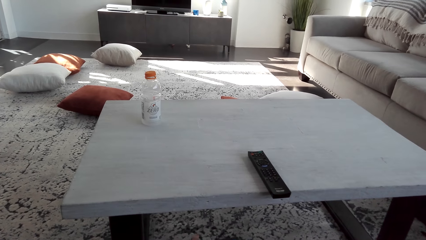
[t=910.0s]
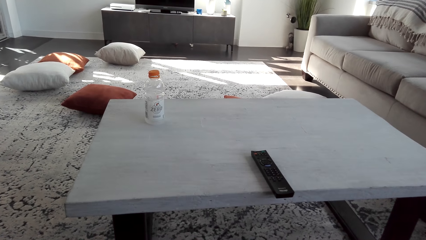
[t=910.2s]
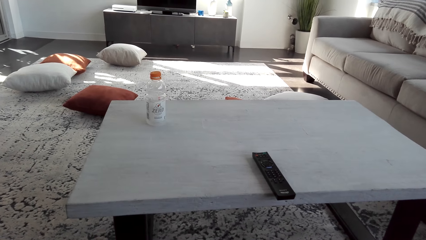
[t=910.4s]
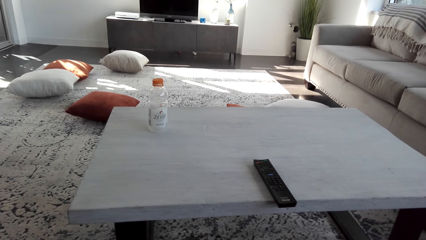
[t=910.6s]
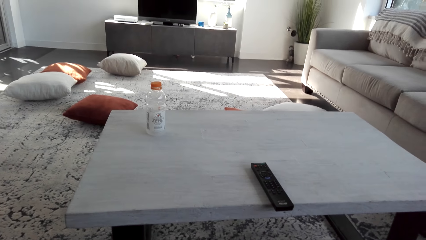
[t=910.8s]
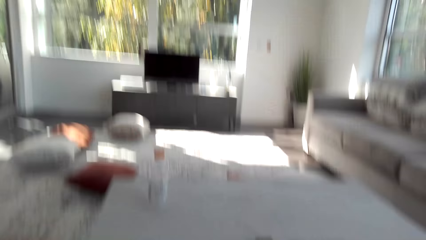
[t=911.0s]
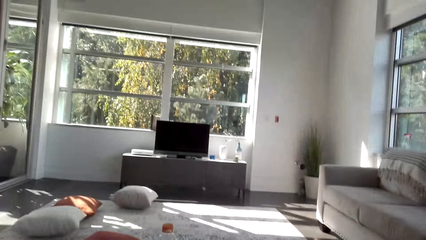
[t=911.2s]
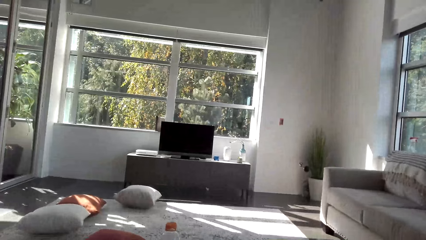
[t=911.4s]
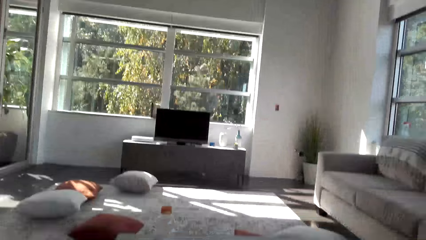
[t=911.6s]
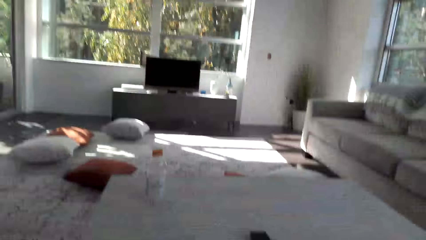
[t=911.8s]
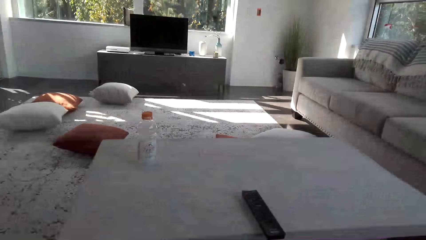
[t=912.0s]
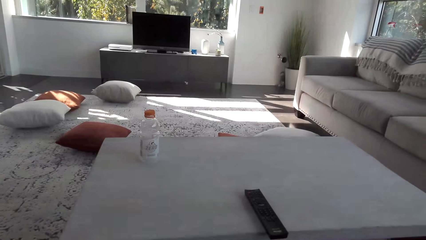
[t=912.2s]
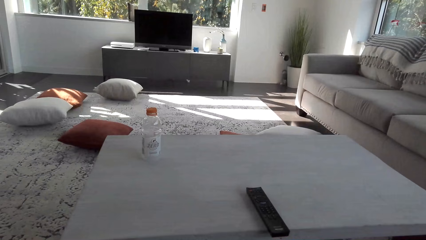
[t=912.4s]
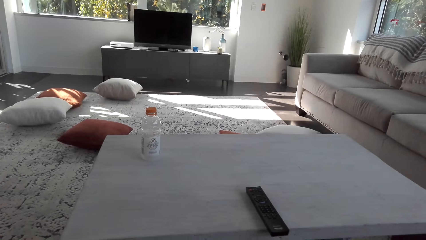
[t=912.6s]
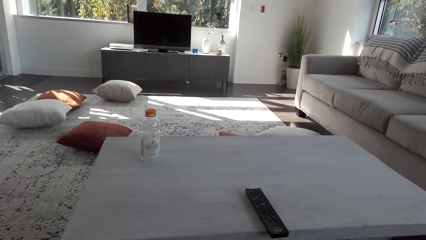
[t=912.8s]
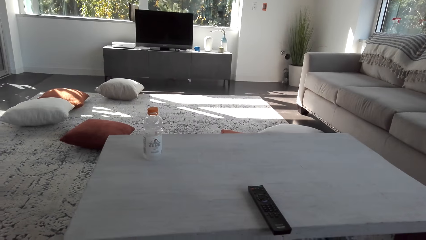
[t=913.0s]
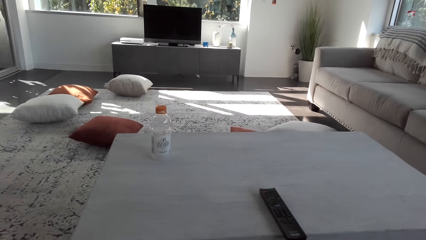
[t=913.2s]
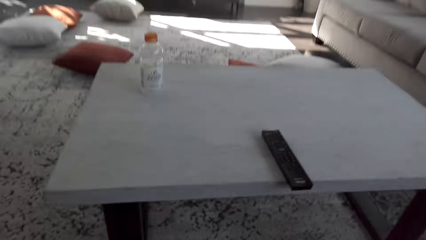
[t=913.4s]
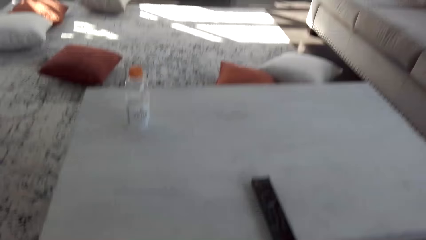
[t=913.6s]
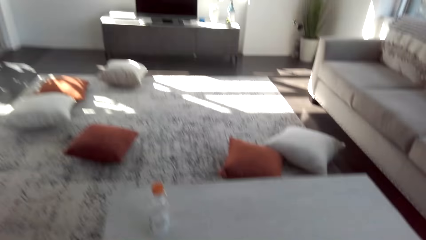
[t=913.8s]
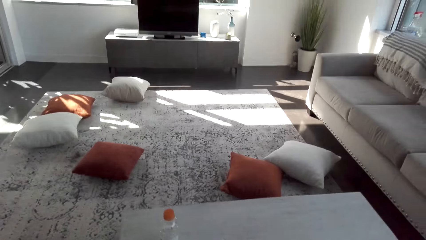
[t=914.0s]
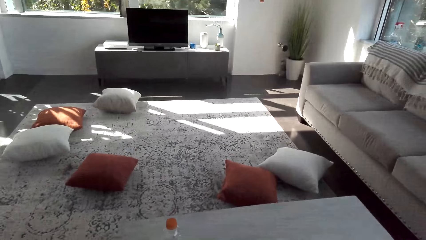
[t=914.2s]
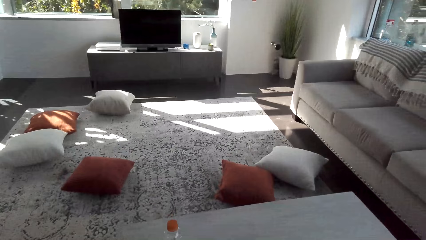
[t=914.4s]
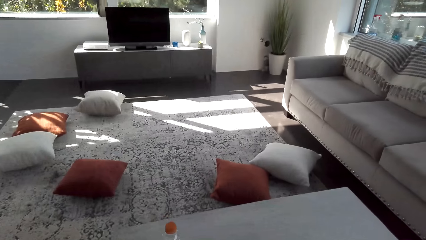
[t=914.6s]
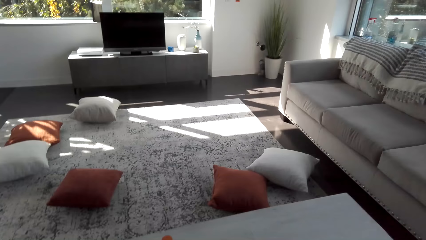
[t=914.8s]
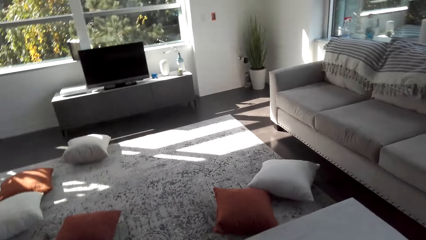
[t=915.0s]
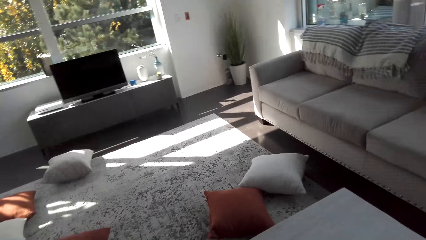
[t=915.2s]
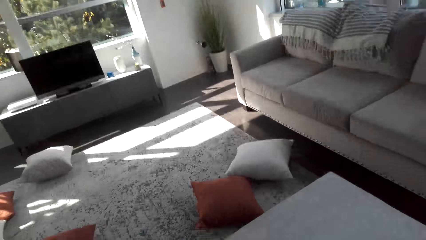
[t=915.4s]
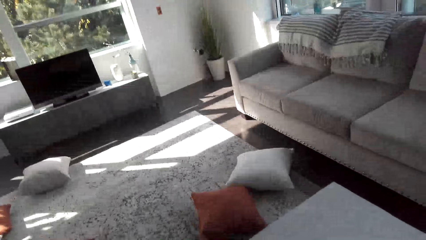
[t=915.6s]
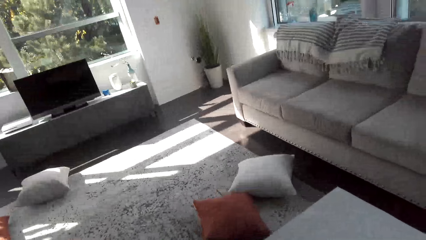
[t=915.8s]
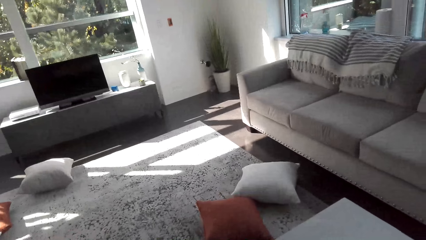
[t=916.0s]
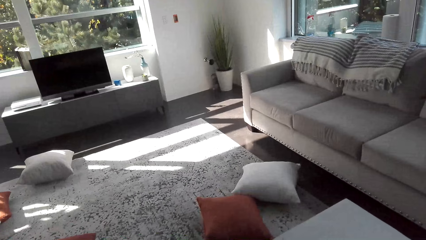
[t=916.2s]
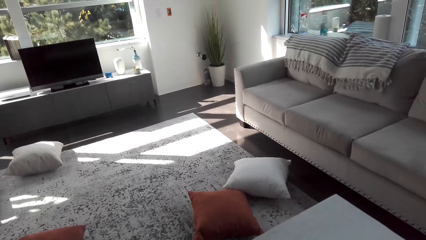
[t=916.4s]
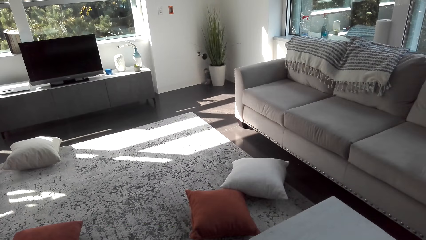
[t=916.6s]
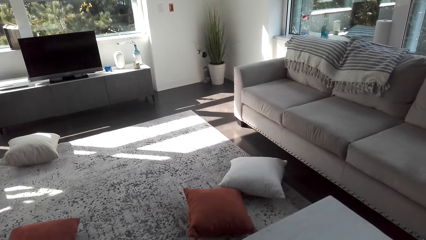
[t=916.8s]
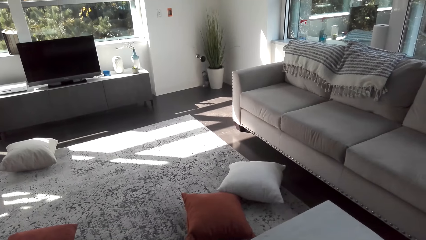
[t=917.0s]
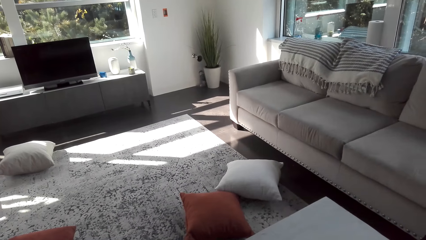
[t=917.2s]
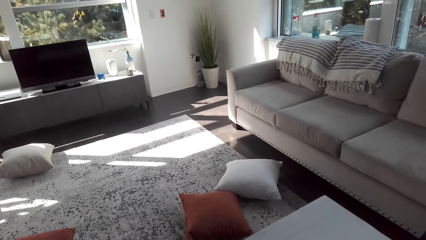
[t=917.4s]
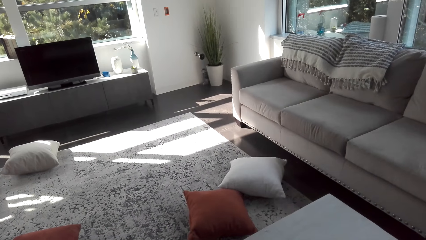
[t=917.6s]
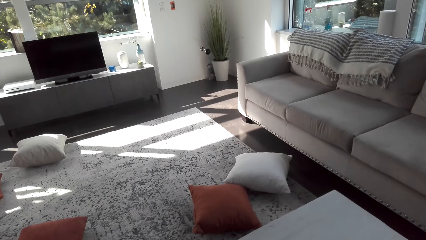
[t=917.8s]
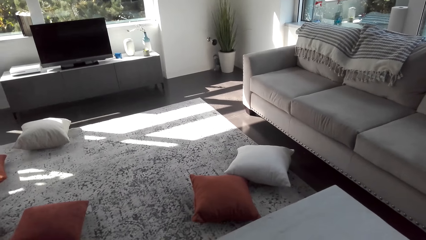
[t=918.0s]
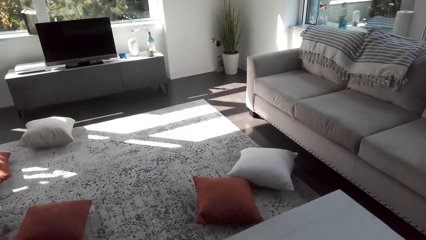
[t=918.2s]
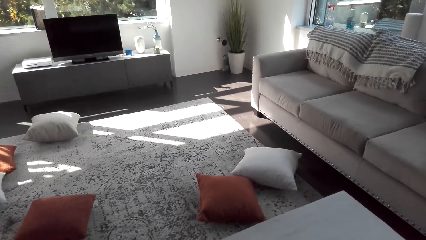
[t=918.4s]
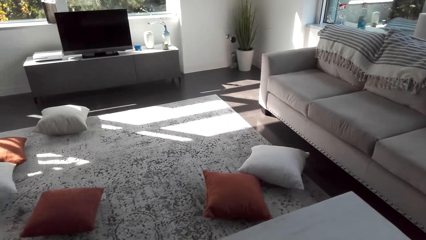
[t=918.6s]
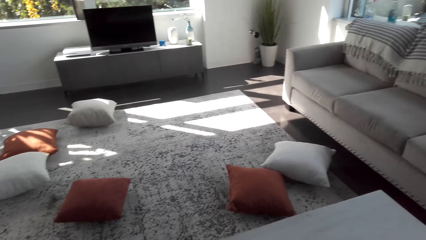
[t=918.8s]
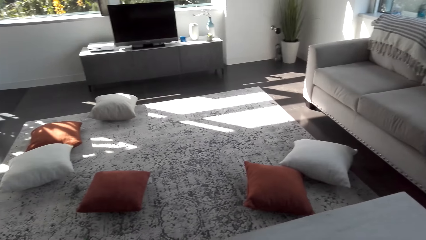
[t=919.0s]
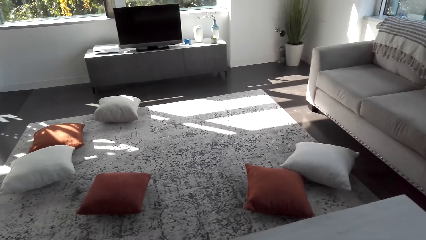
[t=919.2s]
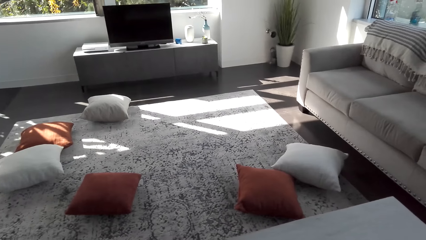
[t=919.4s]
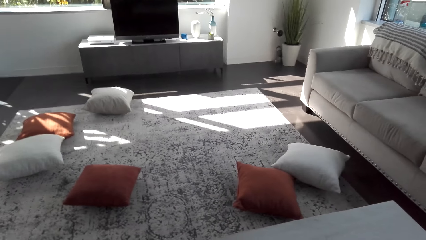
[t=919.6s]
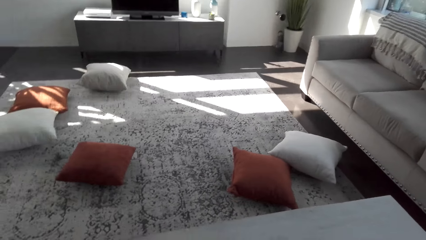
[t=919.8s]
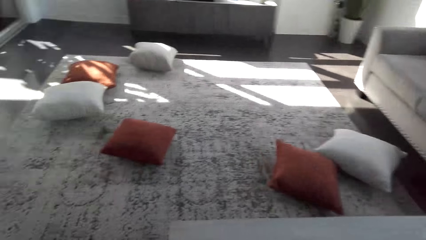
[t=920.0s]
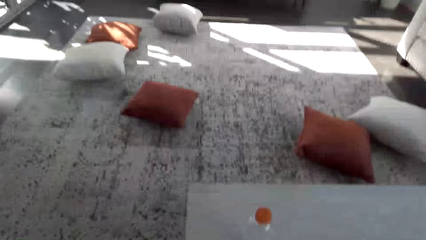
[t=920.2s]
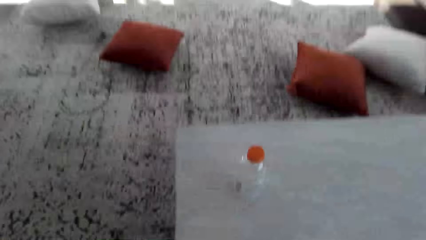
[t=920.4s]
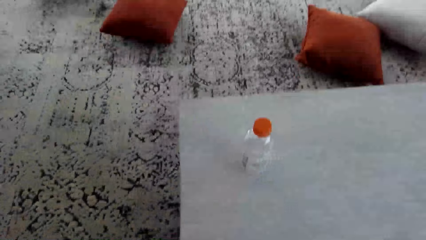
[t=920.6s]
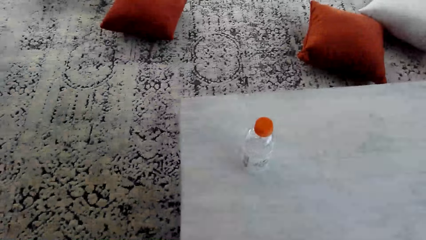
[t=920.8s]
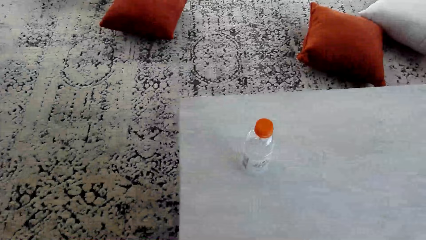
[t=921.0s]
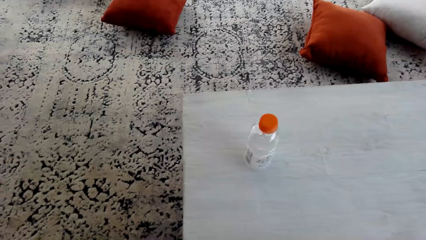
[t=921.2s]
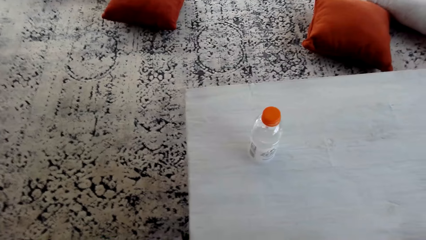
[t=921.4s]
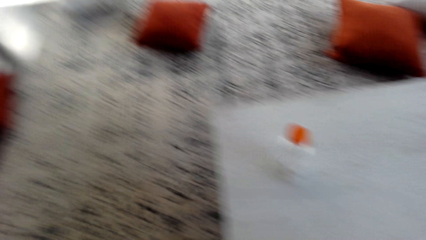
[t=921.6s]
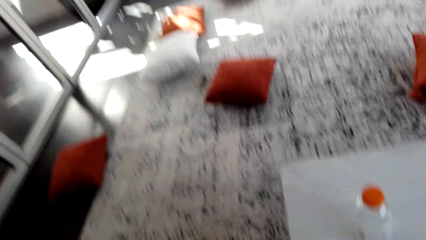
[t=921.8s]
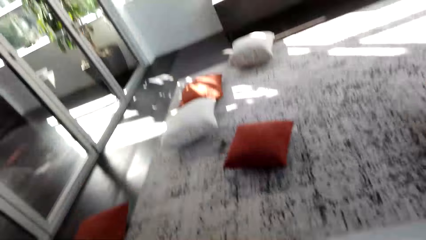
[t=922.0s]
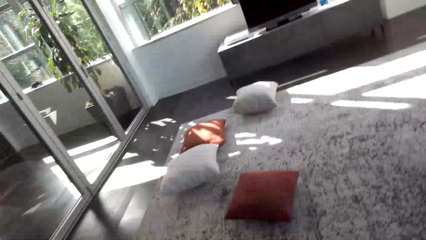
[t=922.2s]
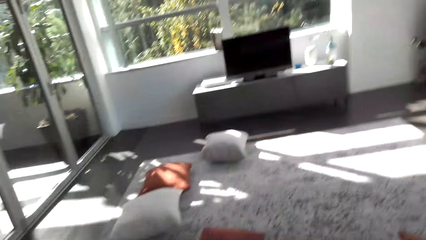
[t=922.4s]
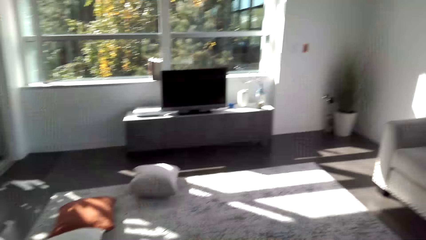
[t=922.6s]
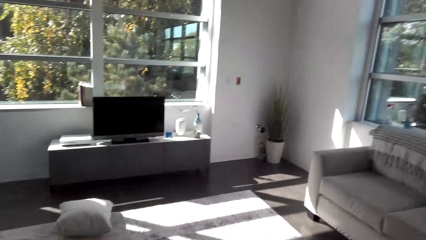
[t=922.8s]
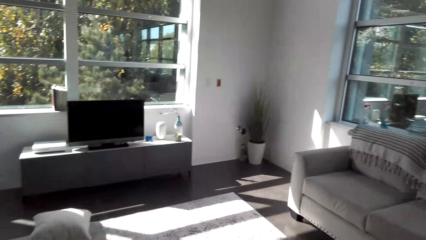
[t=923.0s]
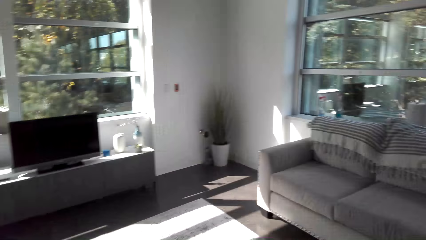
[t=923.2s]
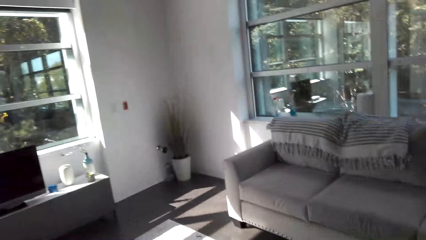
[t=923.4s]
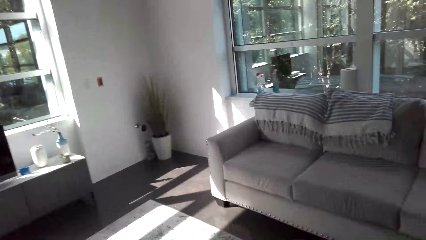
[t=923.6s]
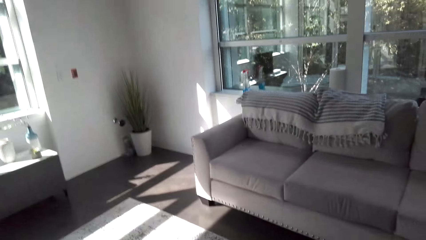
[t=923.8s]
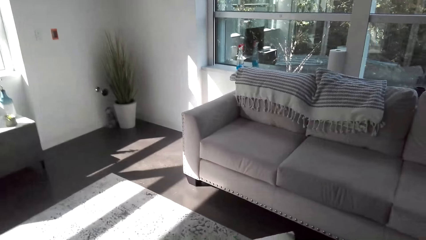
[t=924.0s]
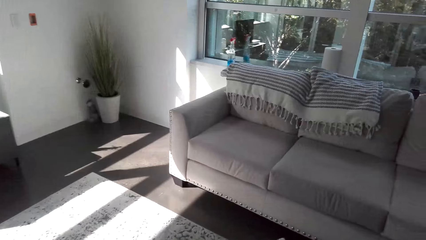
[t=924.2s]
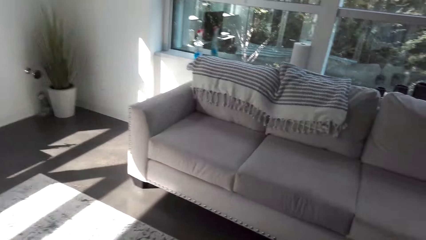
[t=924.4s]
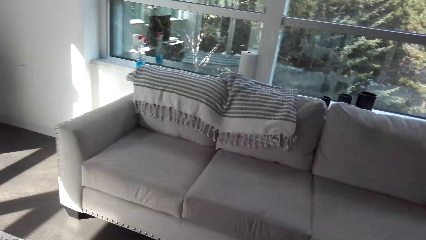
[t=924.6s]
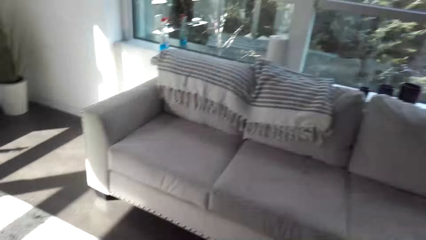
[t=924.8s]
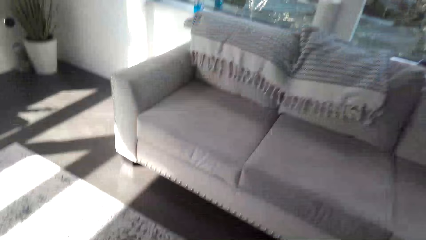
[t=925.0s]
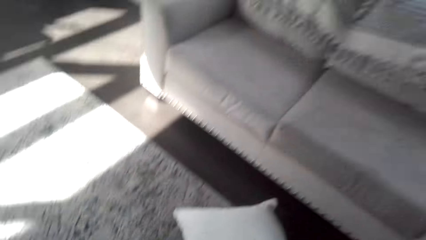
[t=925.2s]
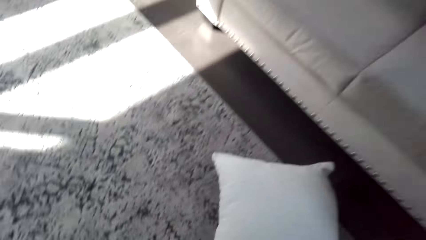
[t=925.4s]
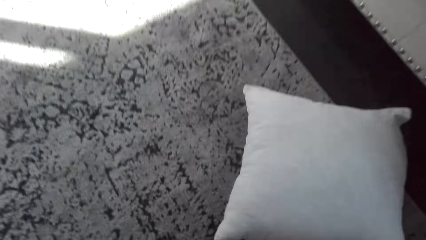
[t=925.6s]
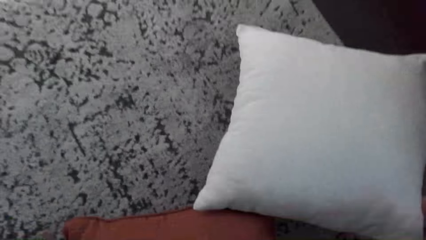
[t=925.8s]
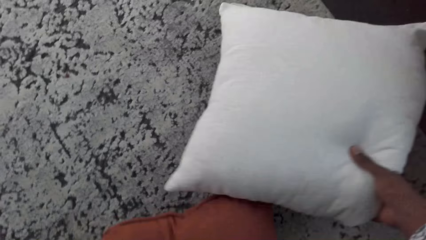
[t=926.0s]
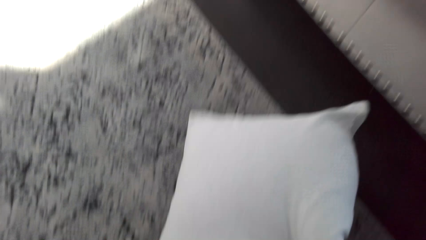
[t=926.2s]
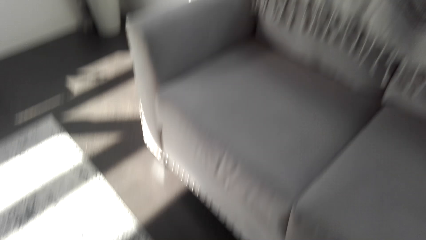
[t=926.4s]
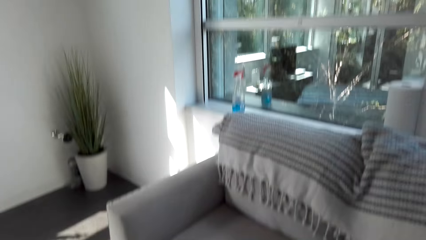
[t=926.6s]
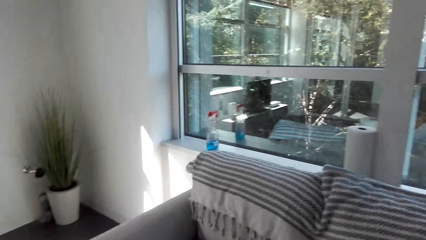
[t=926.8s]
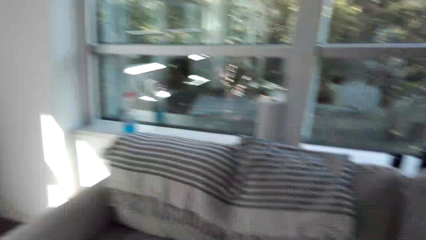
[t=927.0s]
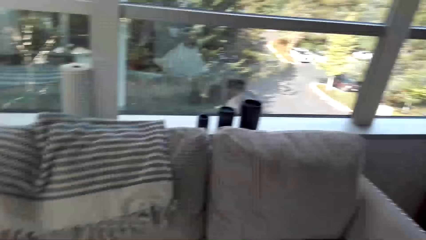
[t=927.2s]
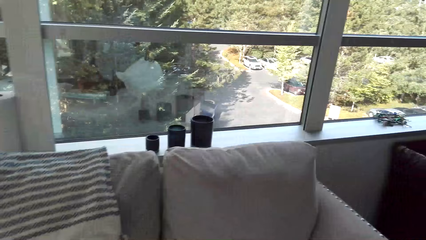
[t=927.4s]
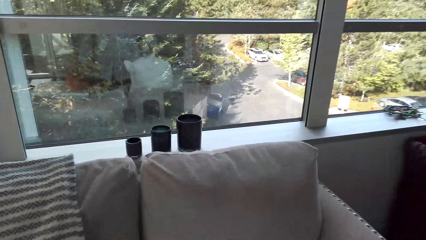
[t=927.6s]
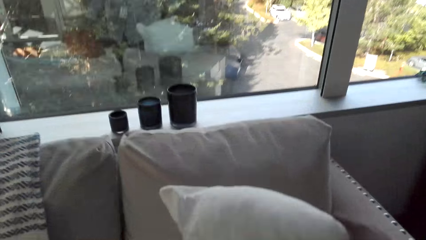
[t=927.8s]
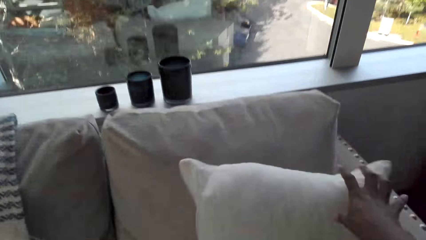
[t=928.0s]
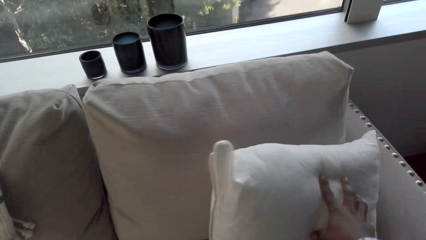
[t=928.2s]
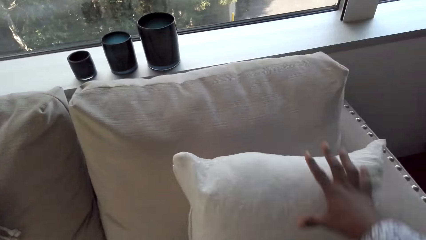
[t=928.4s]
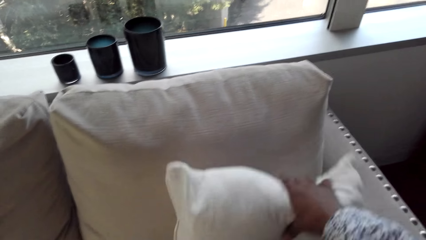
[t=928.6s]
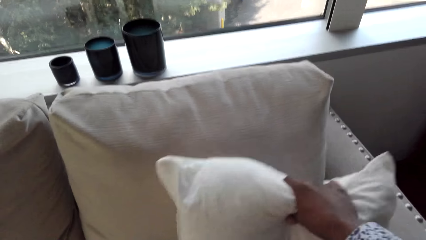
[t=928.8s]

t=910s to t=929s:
The camera wearer looks around. They stand from the chair and walk across the house. They pick up a cushion from the floor and put the cushion on the sofa set.
